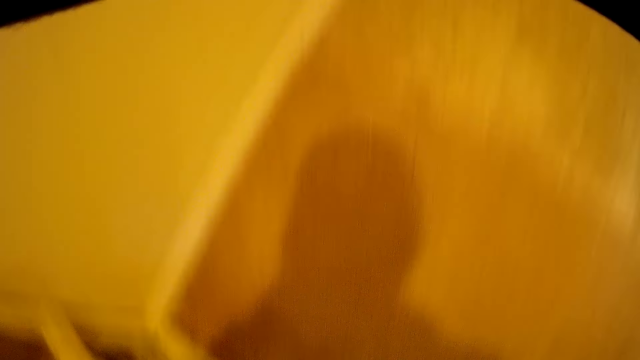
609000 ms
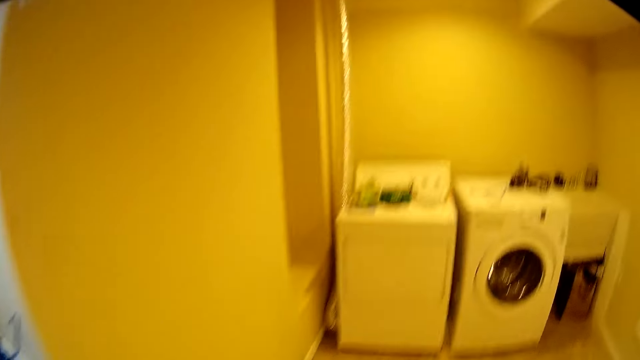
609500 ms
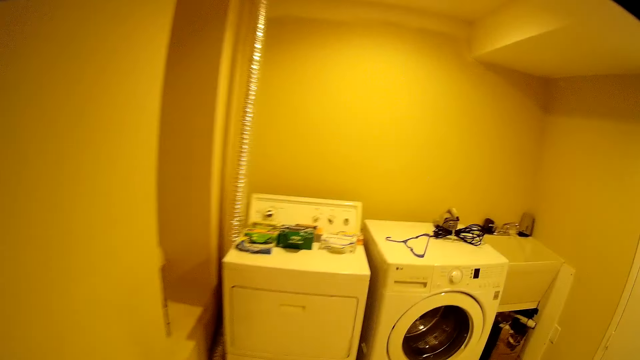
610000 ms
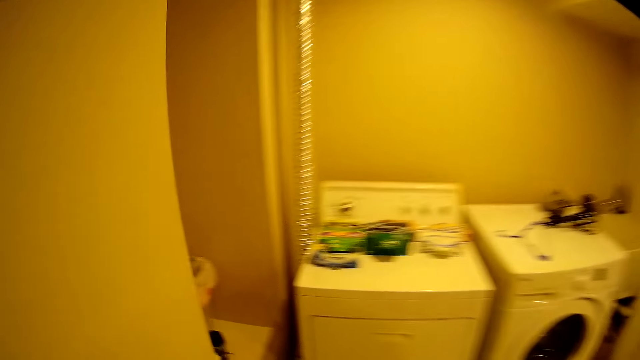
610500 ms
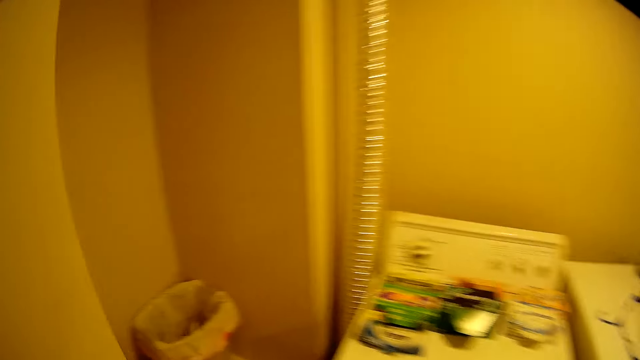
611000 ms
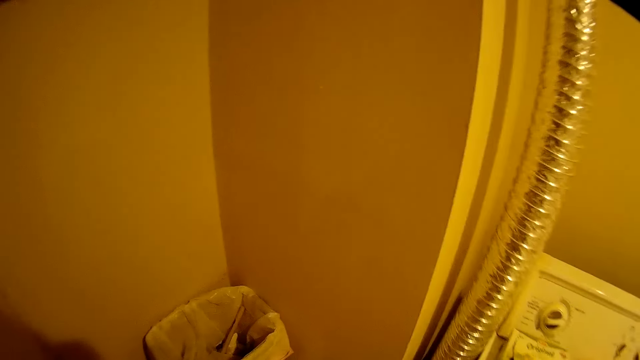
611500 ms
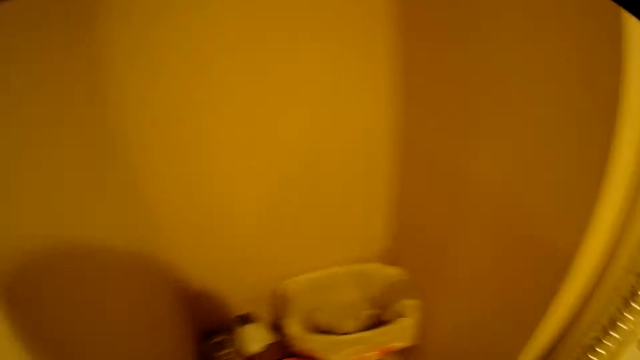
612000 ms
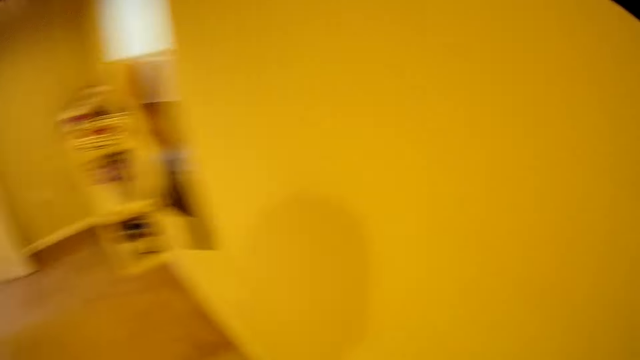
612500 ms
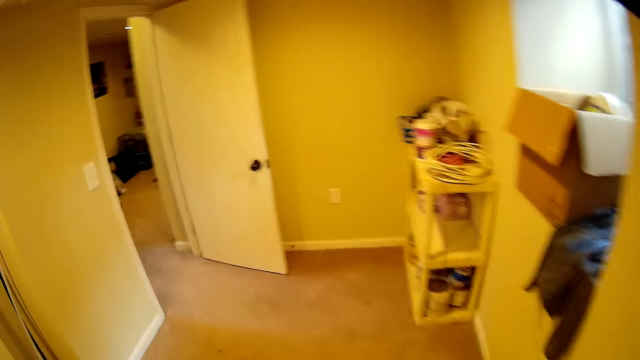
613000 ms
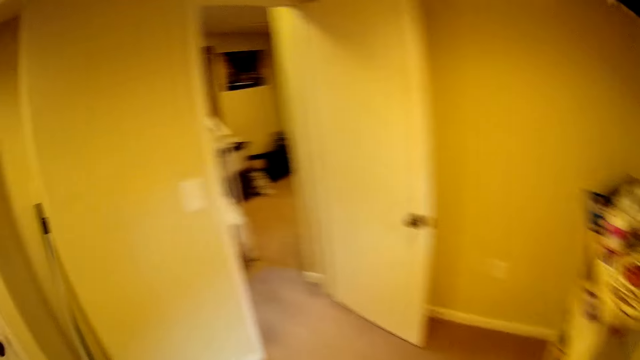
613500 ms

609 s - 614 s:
The camera wearer walks around the room. They turn around the room.

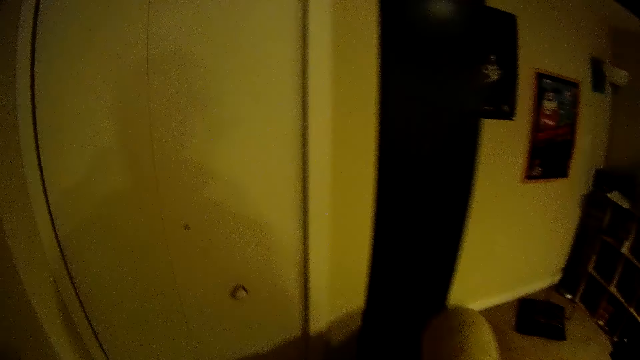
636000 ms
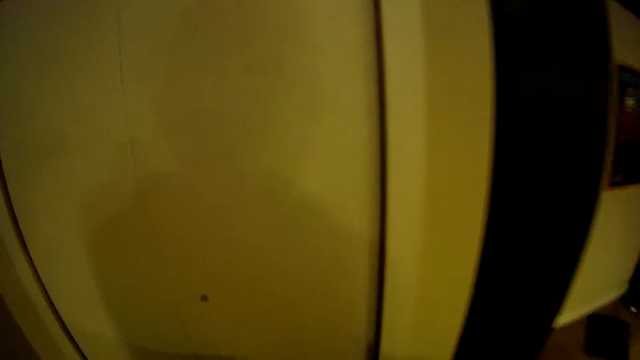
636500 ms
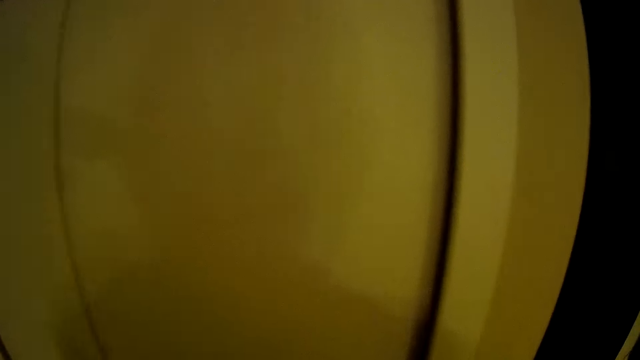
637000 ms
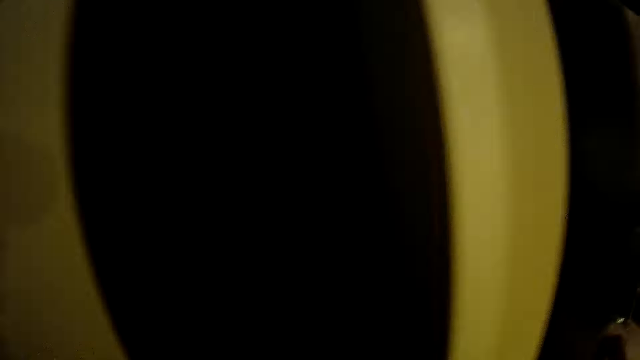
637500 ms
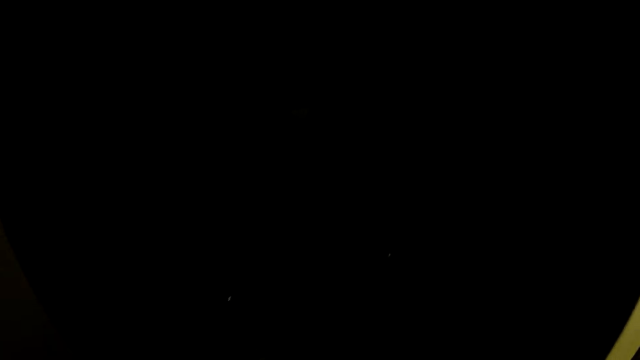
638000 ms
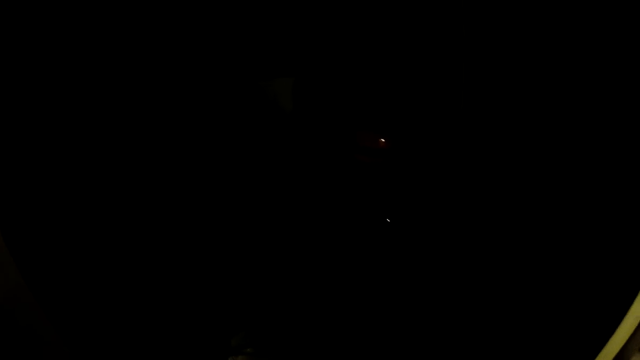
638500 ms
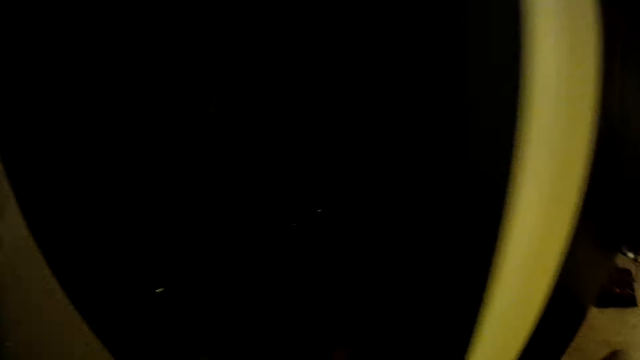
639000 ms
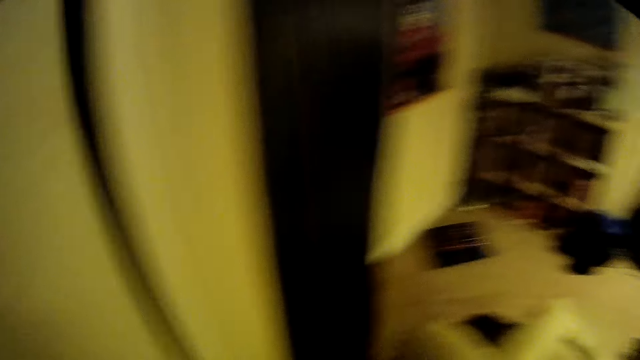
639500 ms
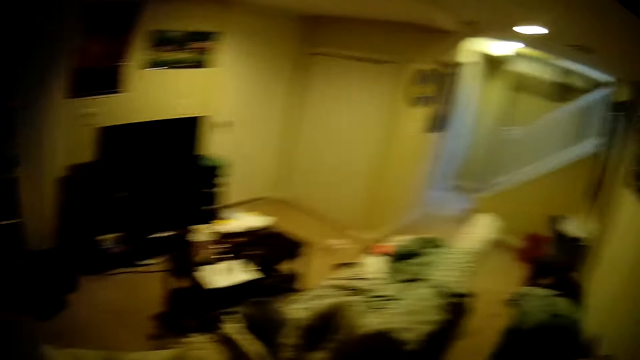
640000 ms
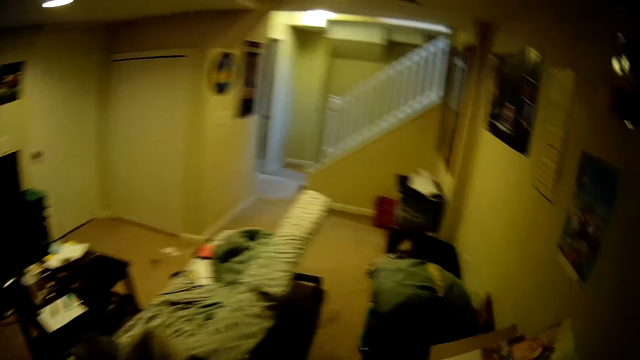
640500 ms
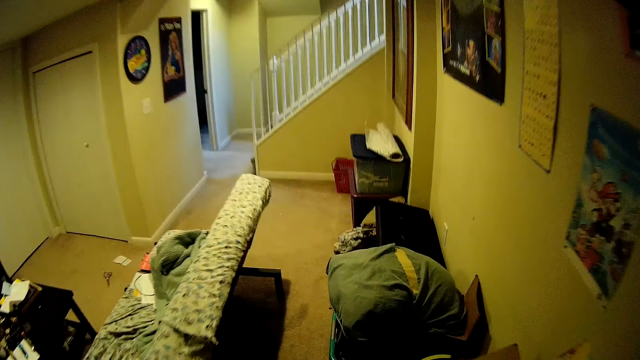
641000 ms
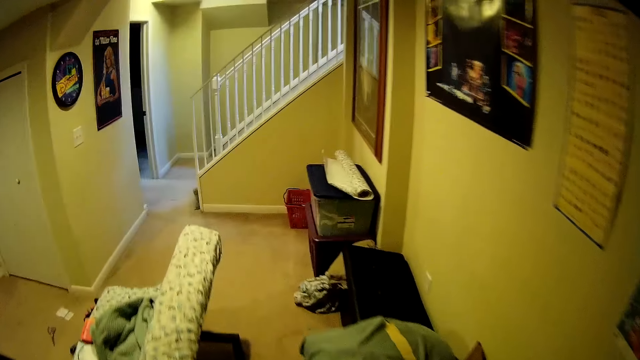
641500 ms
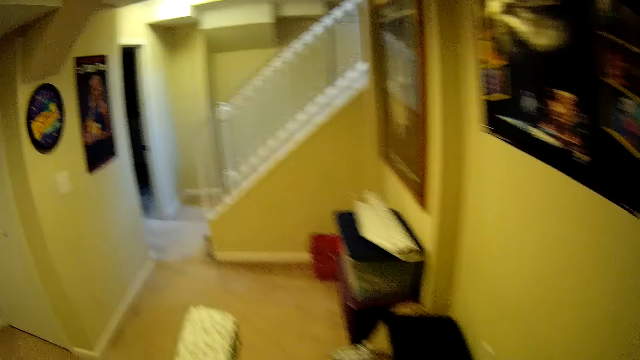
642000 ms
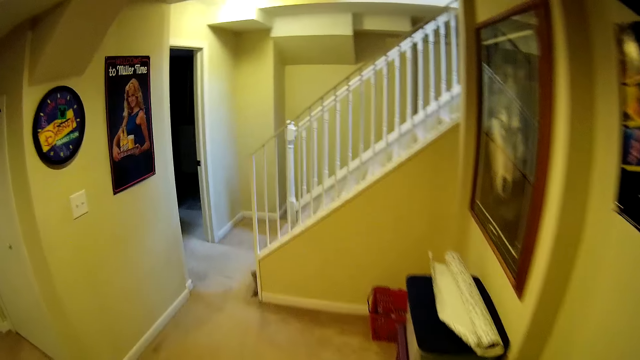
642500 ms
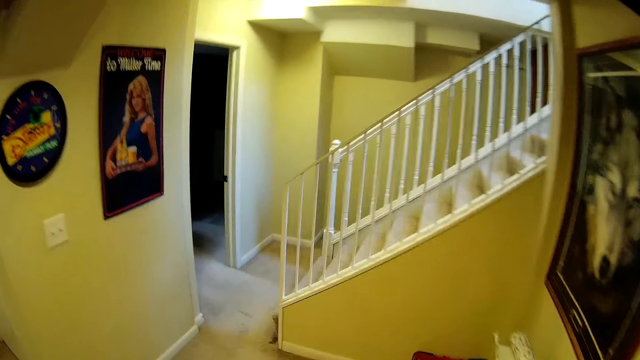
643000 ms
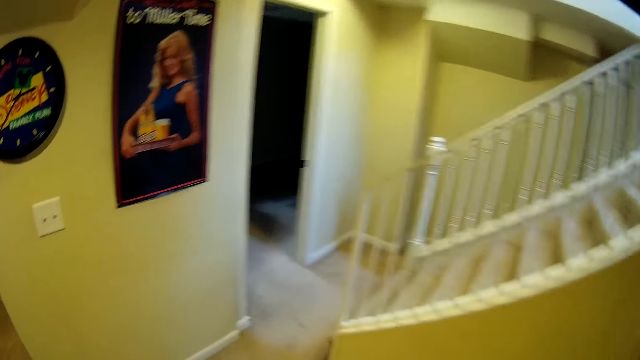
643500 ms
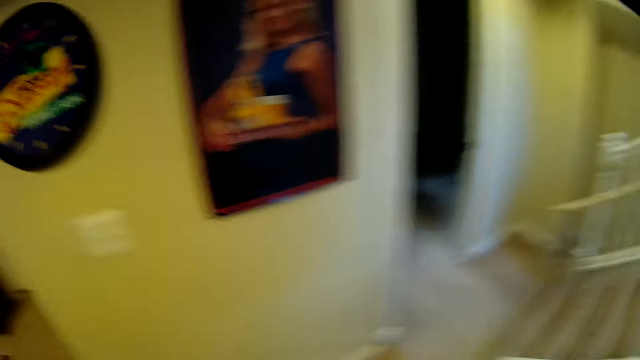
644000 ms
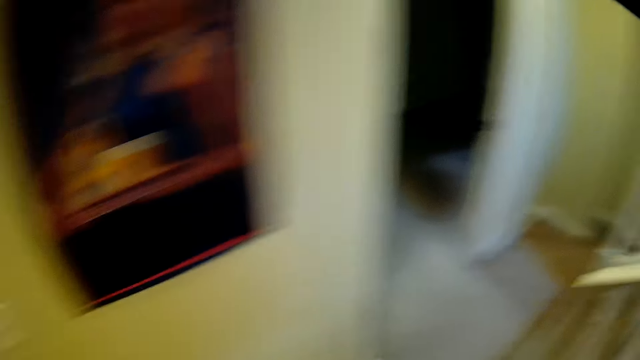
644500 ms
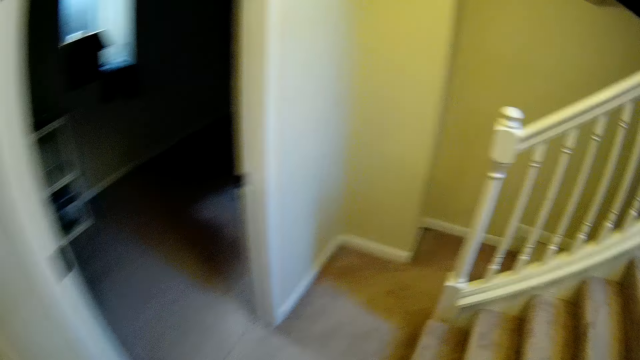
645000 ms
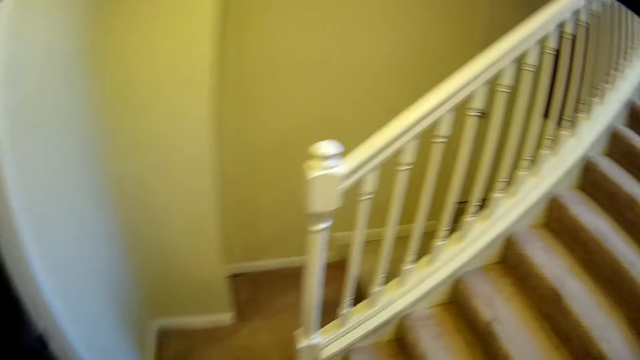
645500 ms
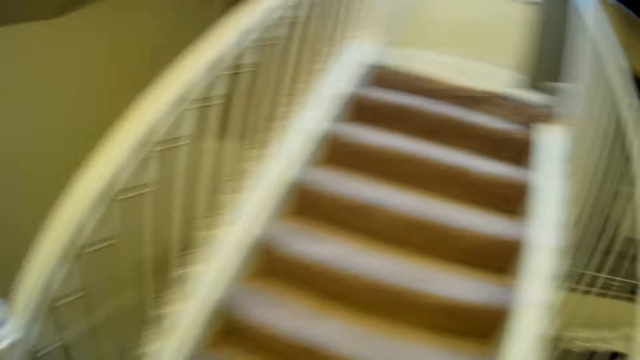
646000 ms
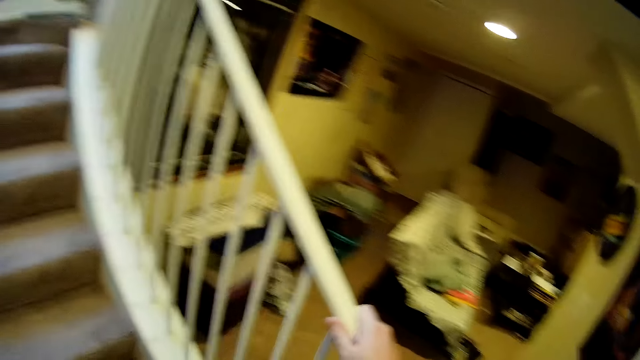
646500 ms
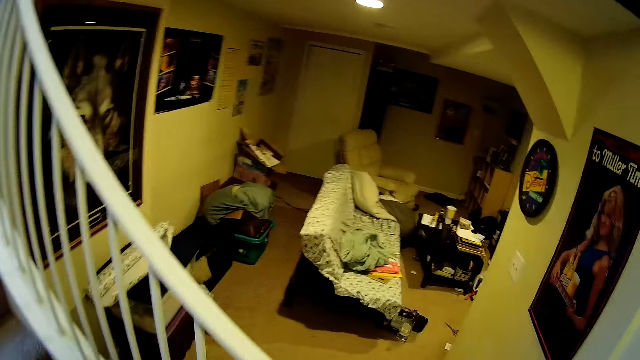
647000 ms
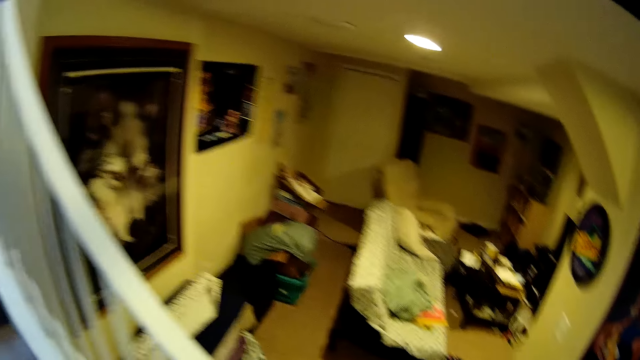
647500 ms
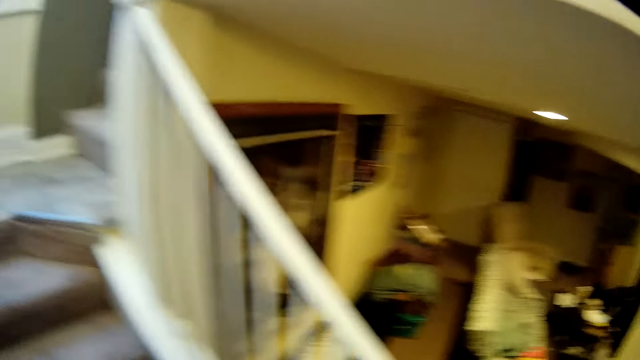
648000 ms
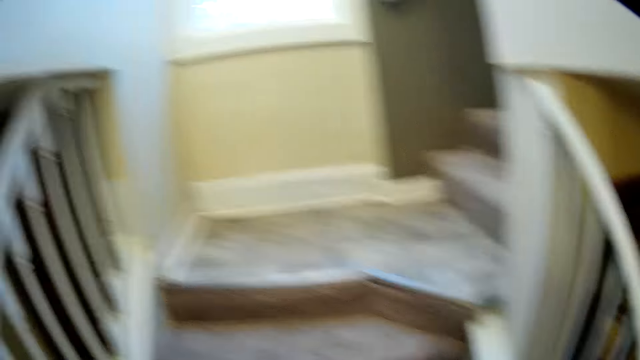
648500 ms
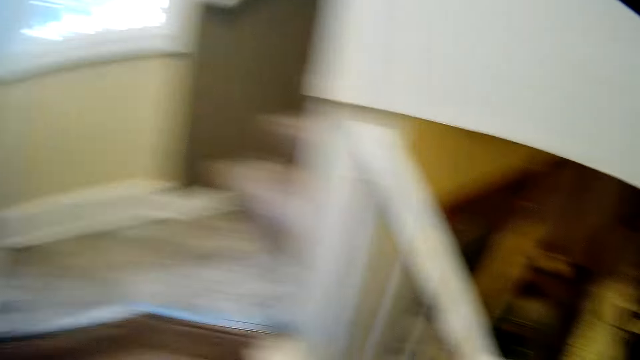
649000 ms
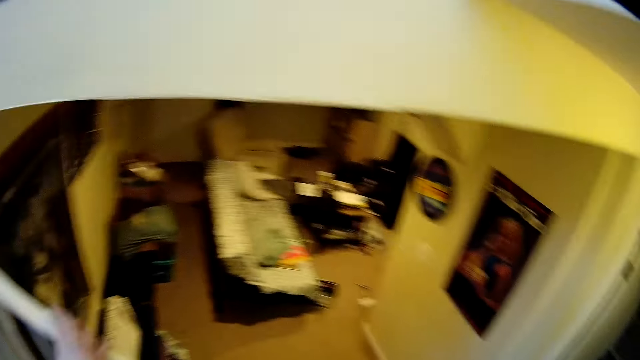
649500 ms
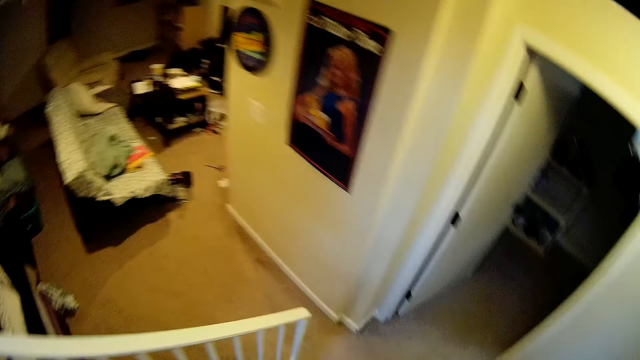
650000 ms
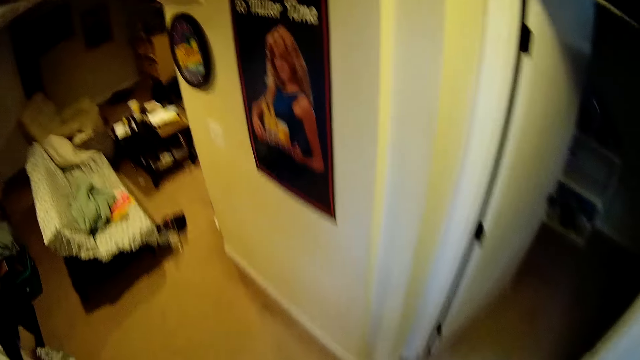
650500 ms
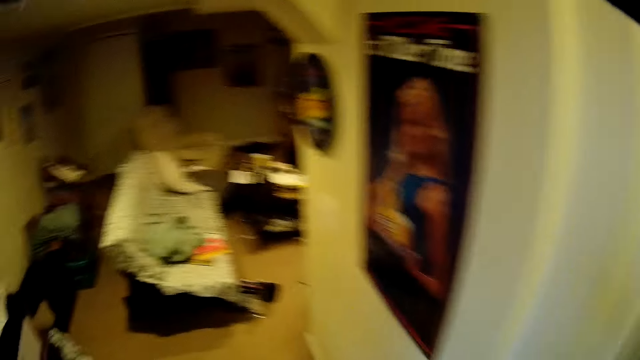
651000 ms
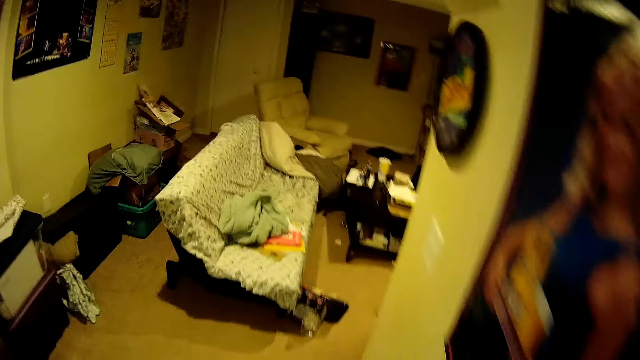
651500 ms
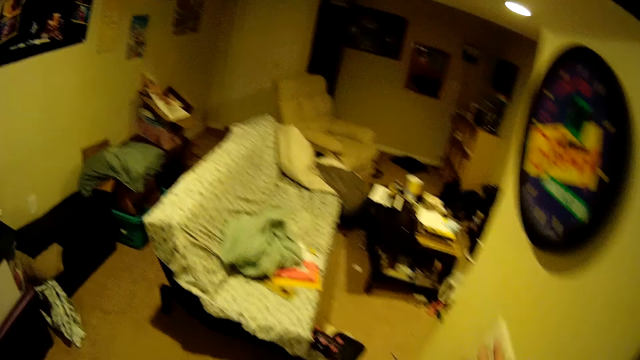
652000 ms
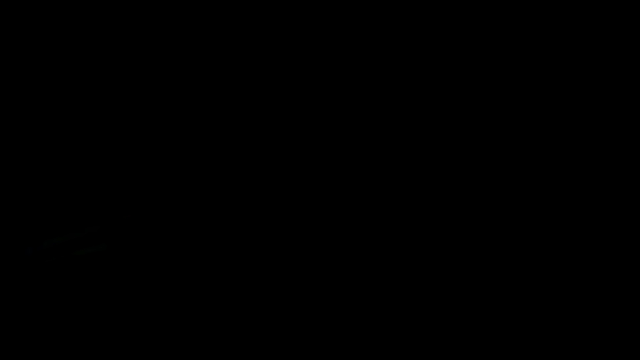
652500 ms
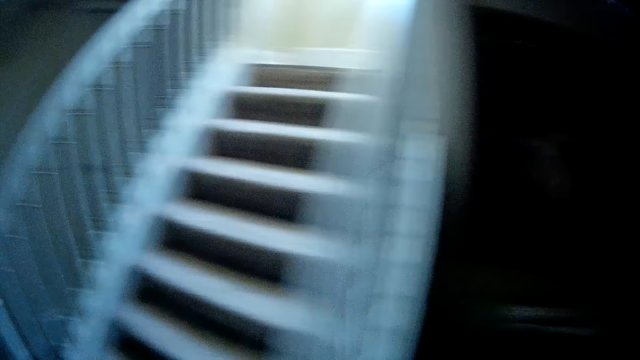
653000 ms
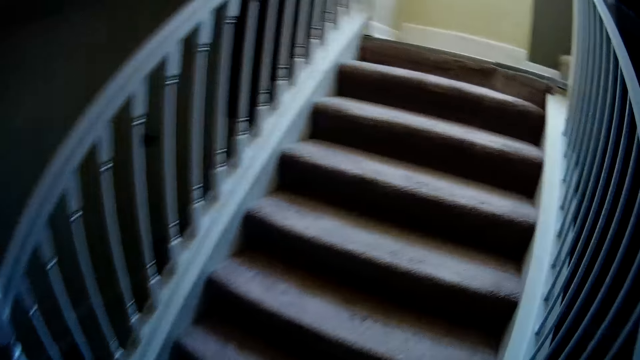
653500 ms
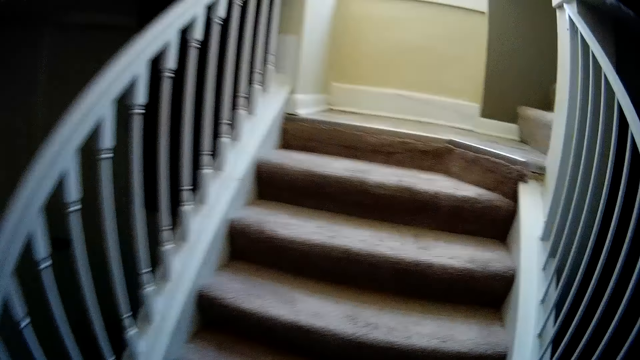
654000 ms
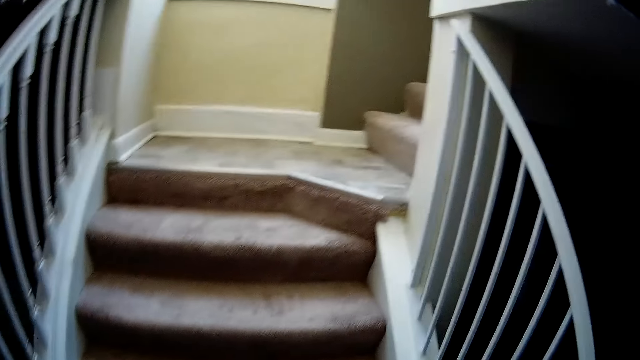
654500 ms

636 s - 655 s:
The camera wearer opens a door and closes the door. They turn around the room. They walk around the room. They walk upstairs. They look around the room. They climb the staircase. They walk downstairs. They walk around the room. They switch off the lights. They walk upstairs.
